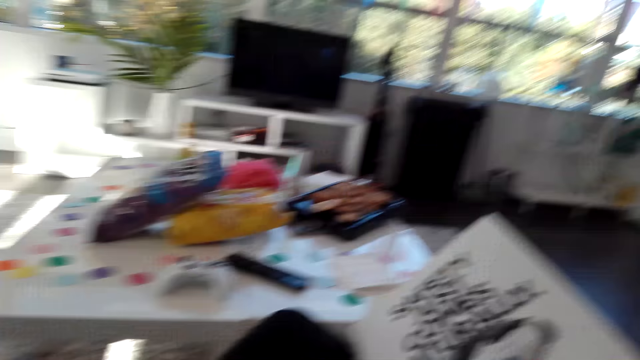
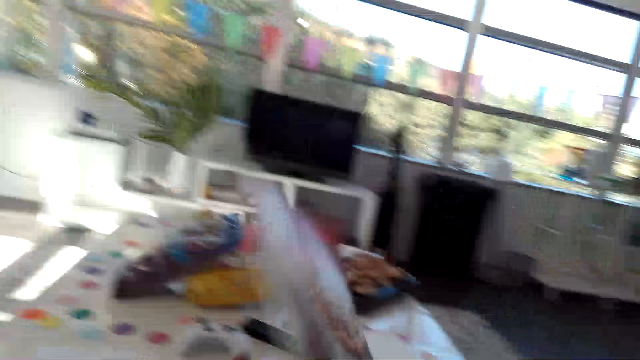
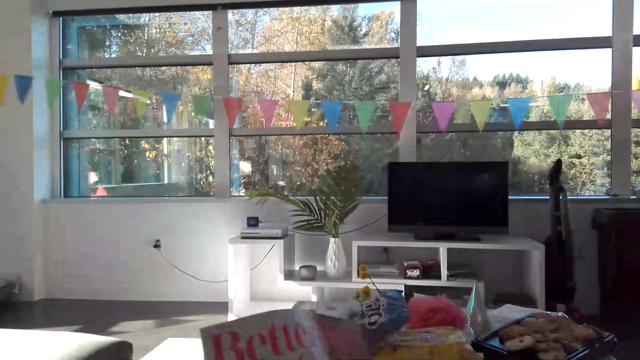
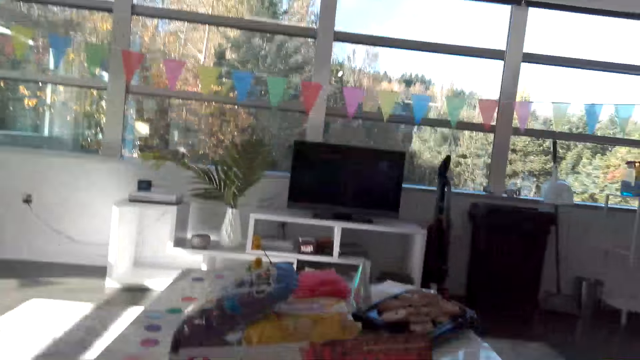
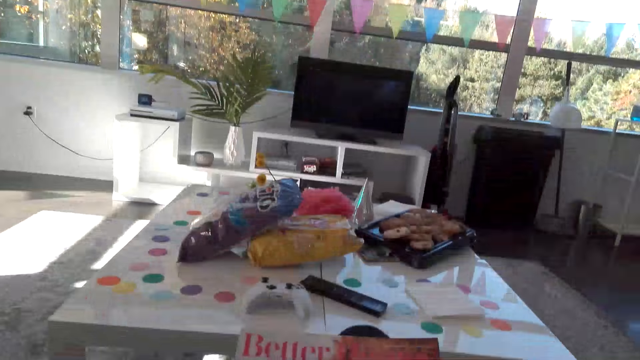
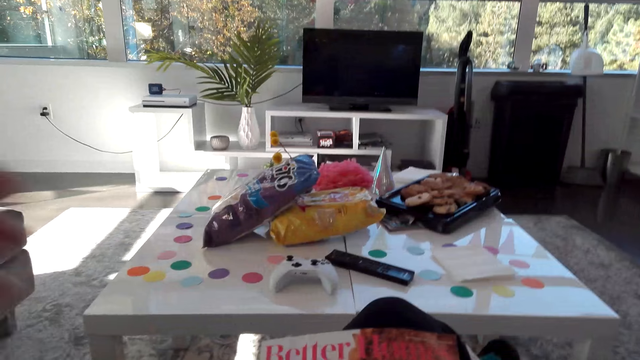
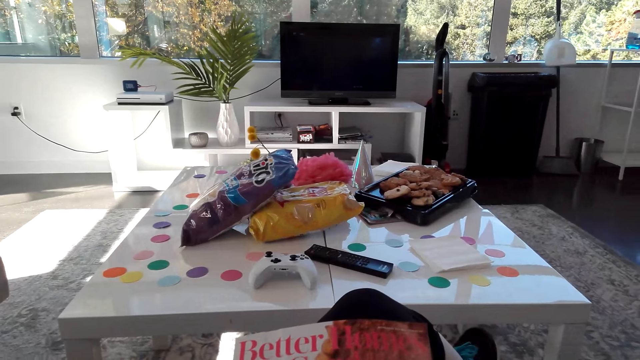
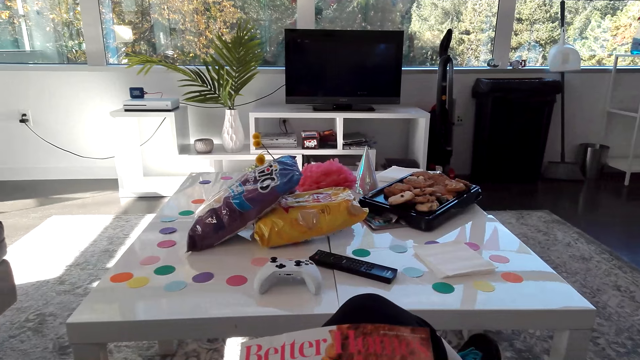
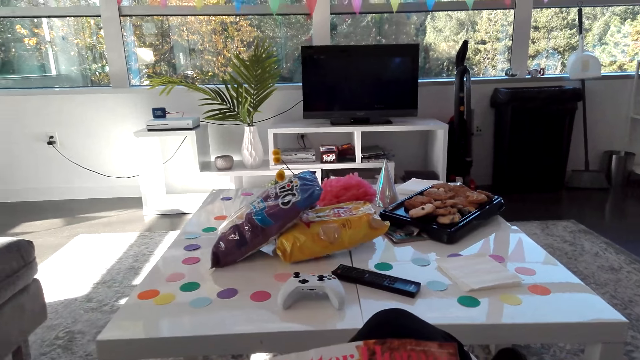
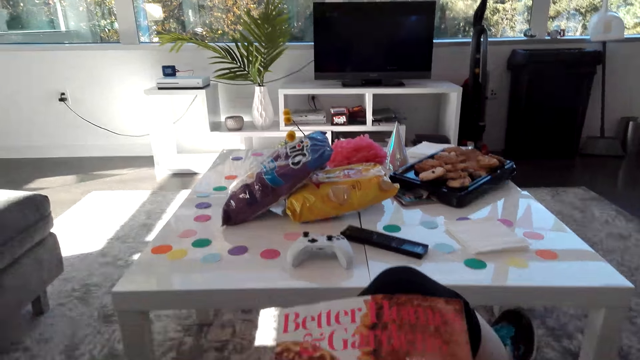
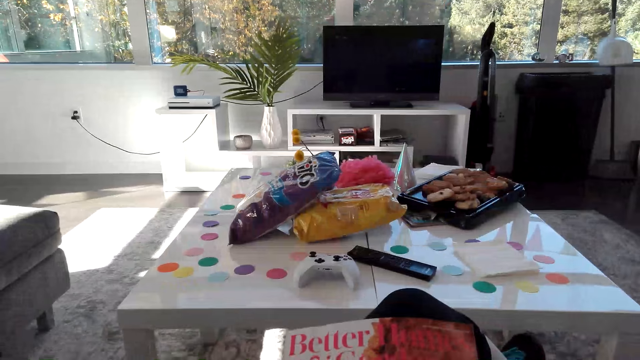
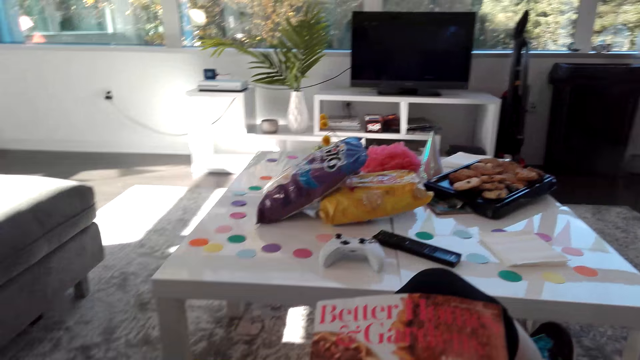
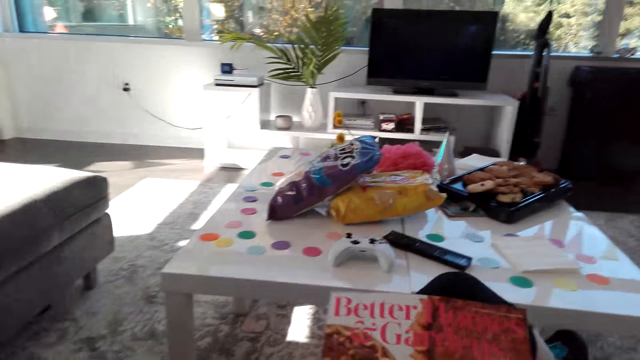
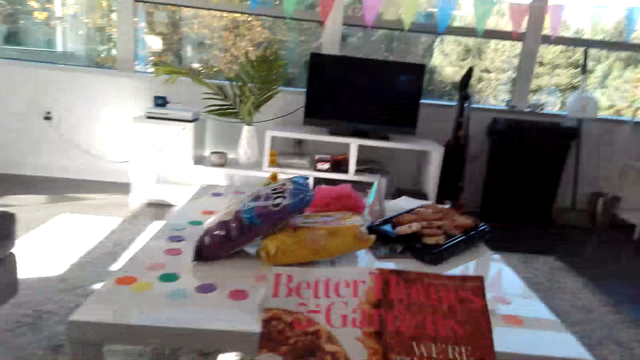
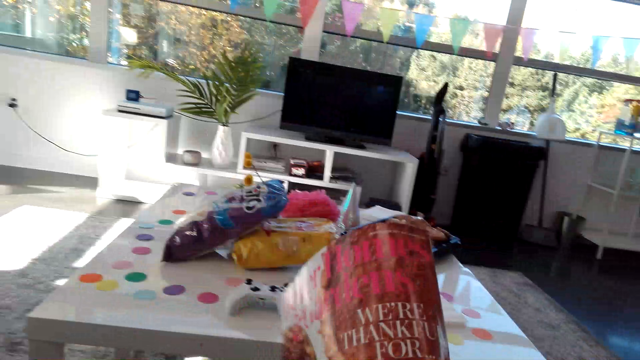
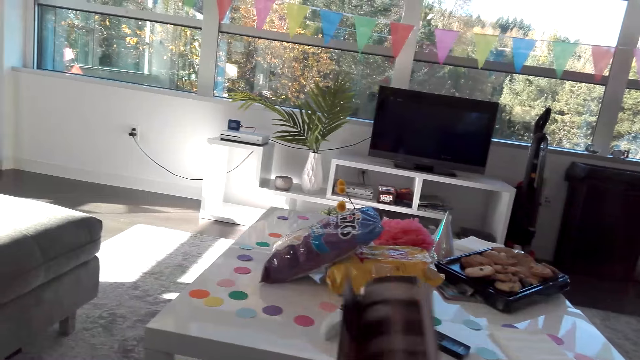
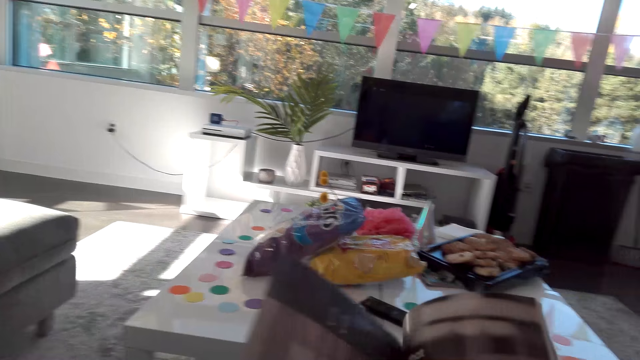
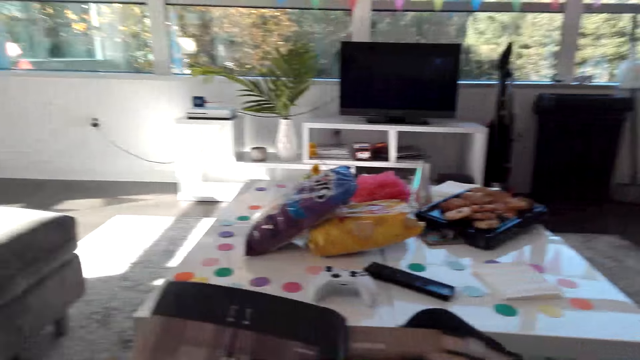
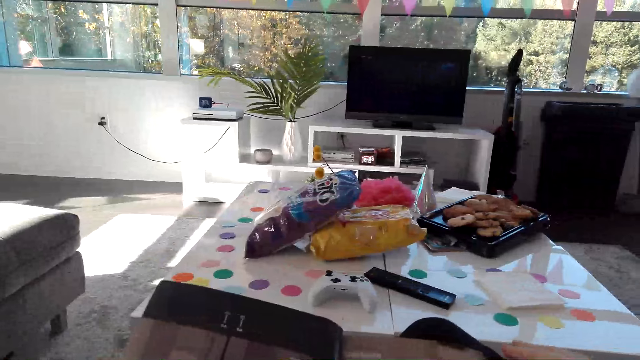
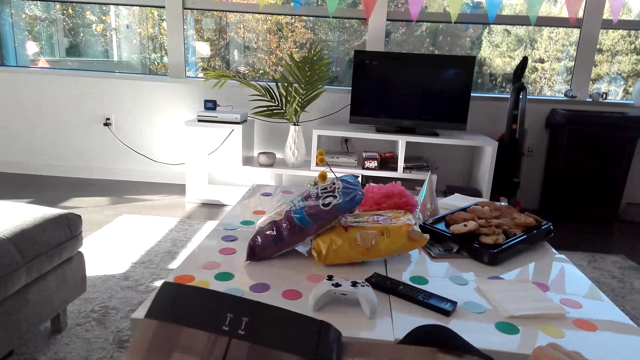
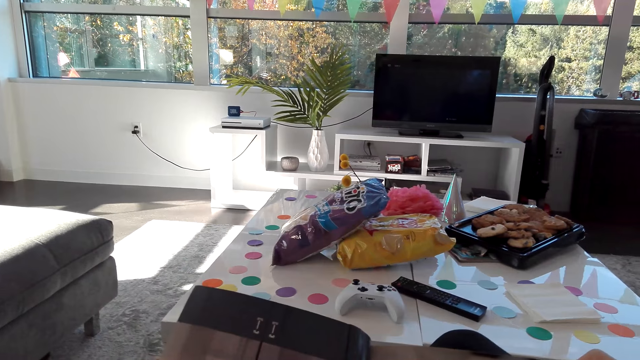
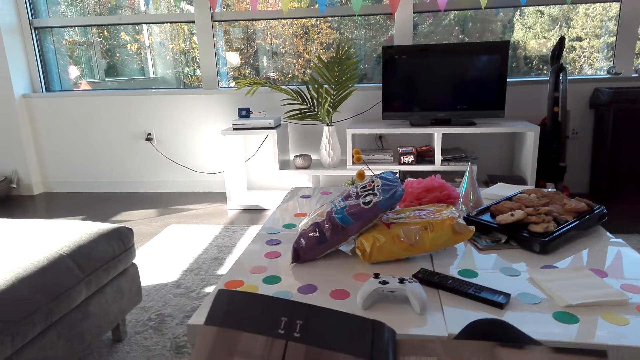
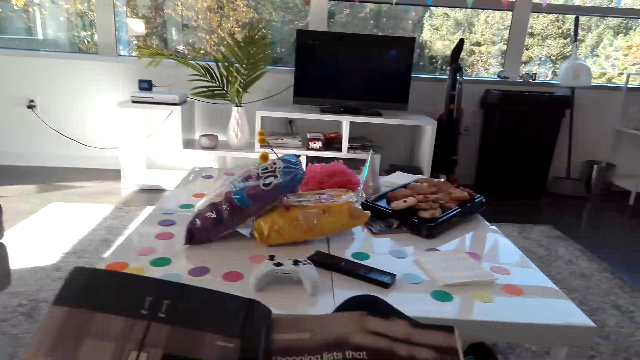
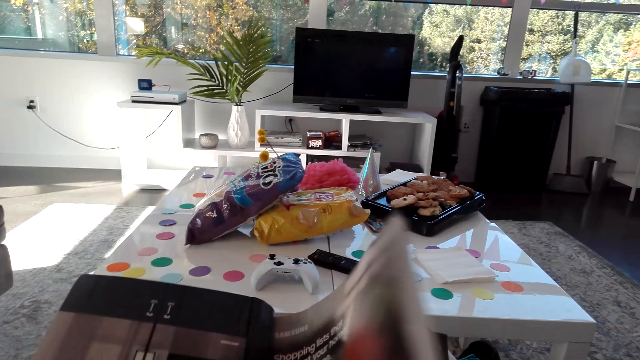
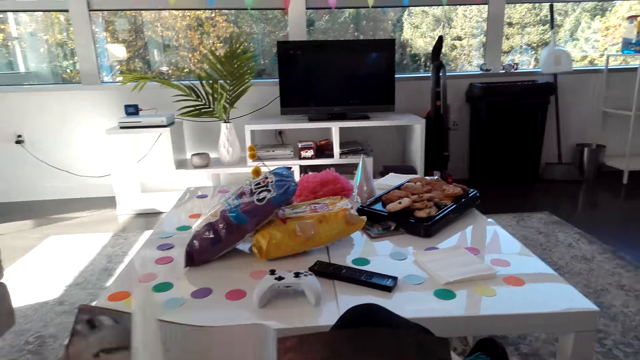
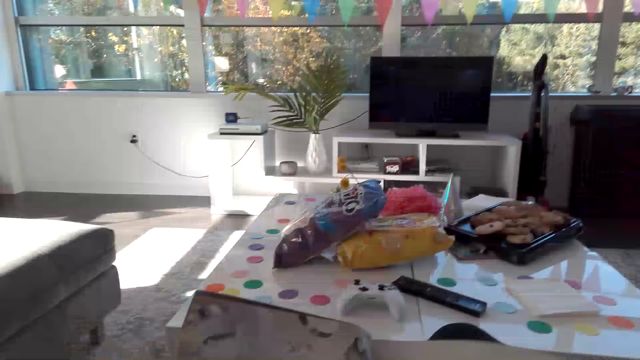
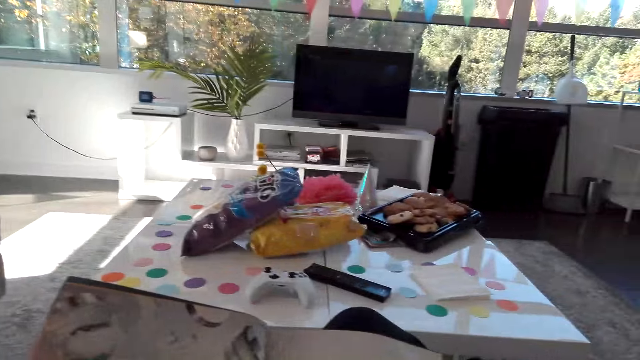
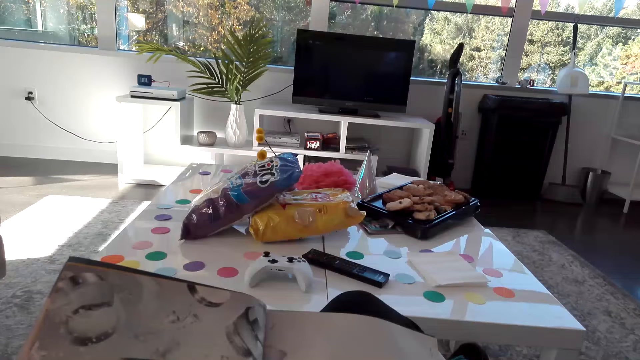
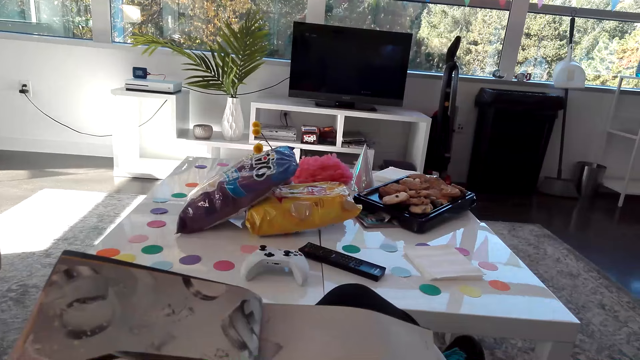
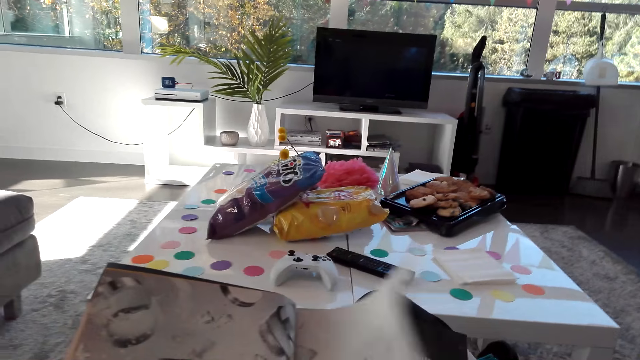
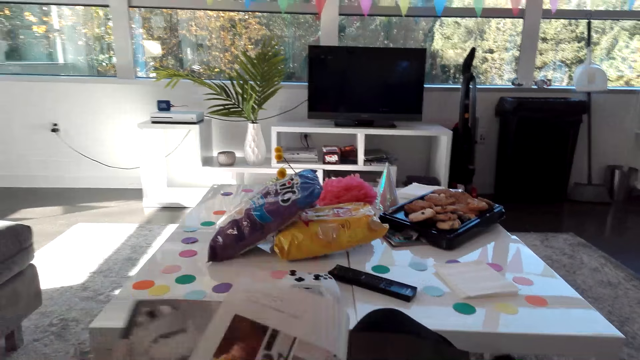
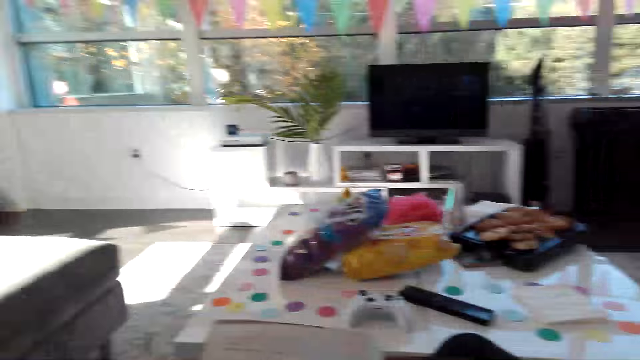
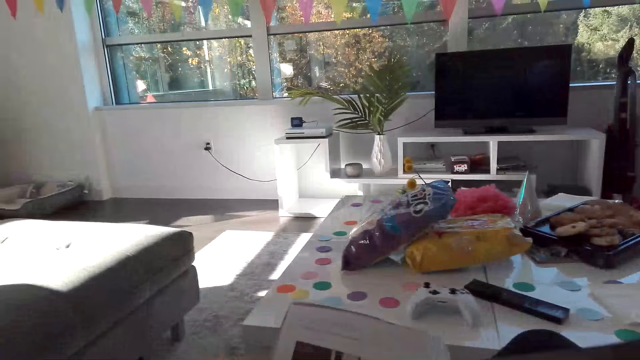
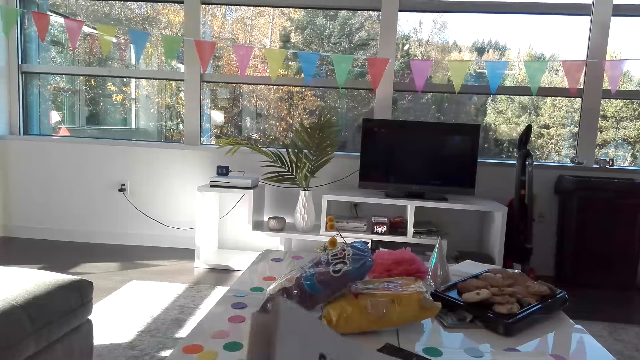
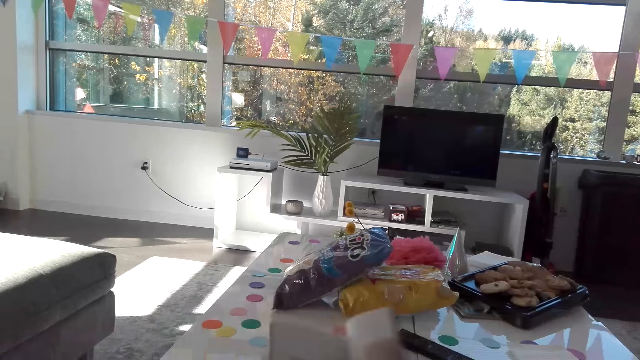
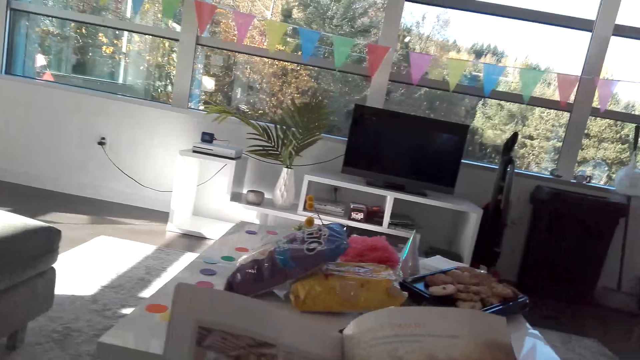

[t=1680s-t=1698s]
The camera wearer opens the page of the book or magazine. They sit on the couch. They adjust the camera. They open the pages of the book. They flip the pages of the magazine.

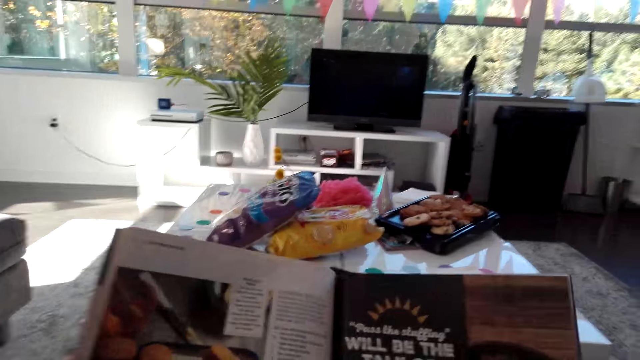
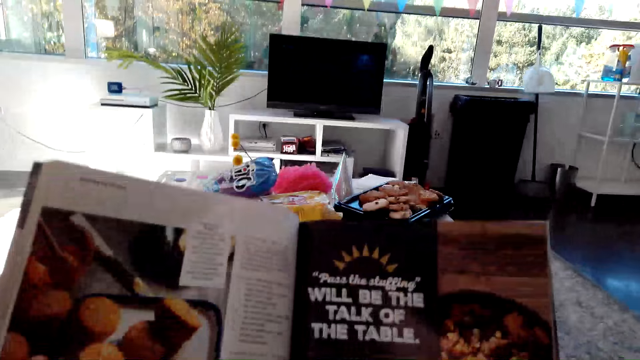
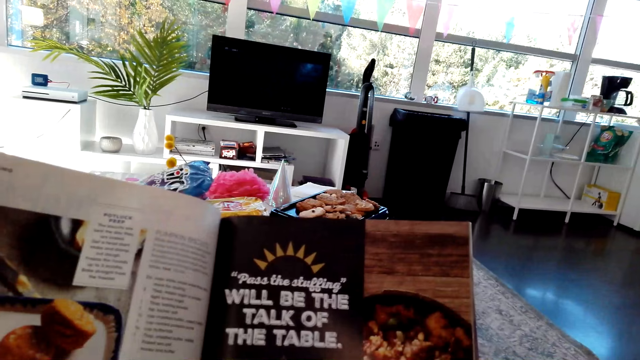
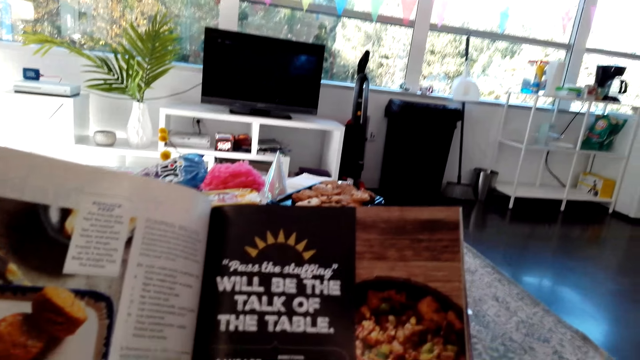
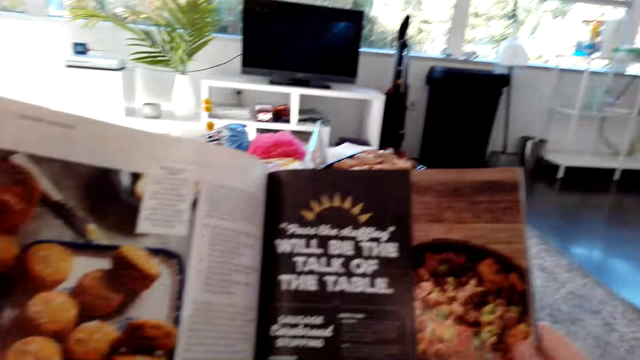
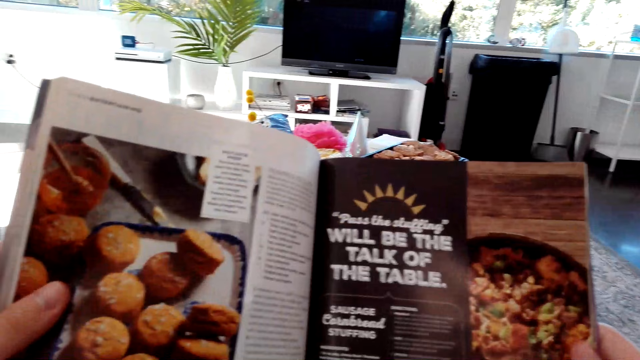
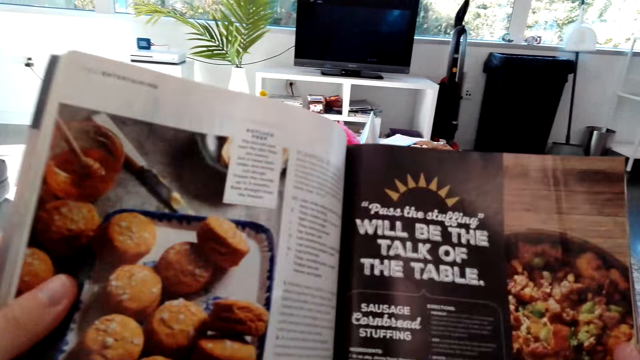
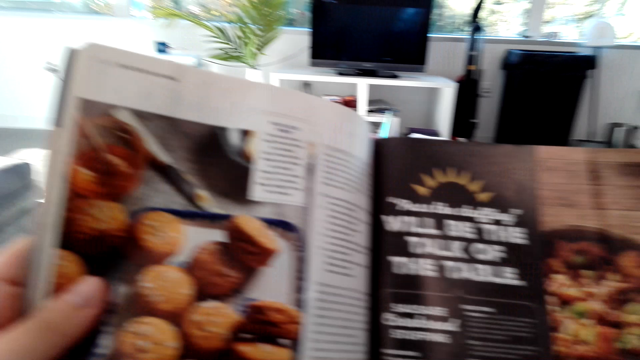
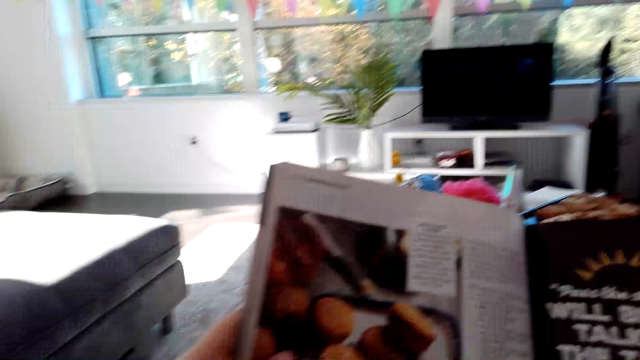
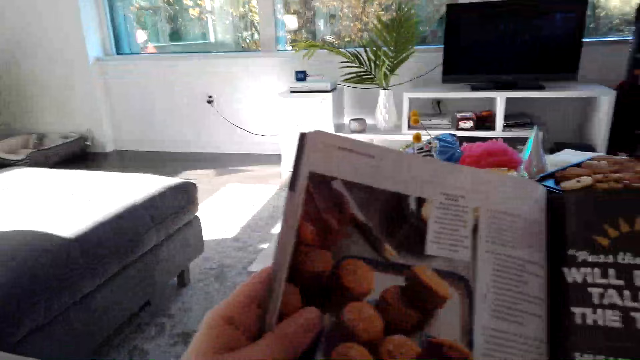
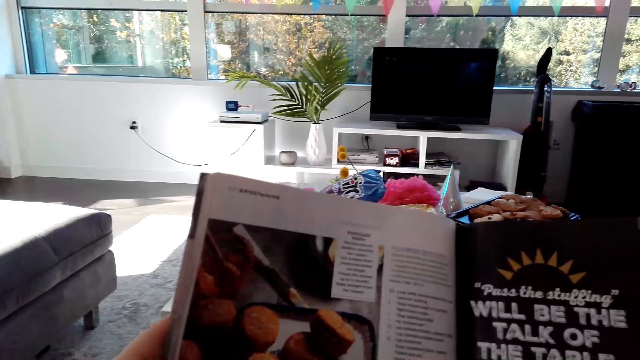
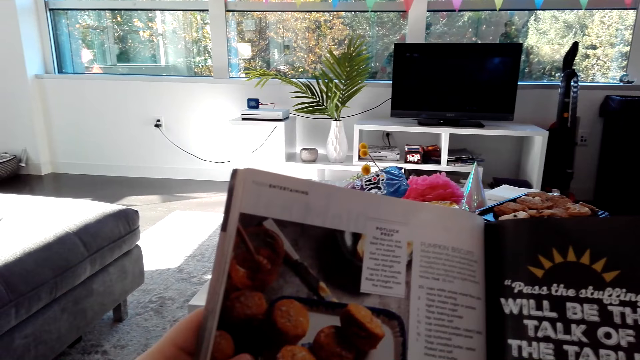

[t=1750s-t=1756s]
The camera wearer reads the book.
